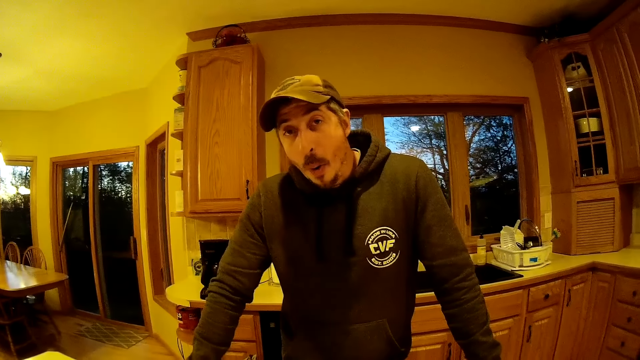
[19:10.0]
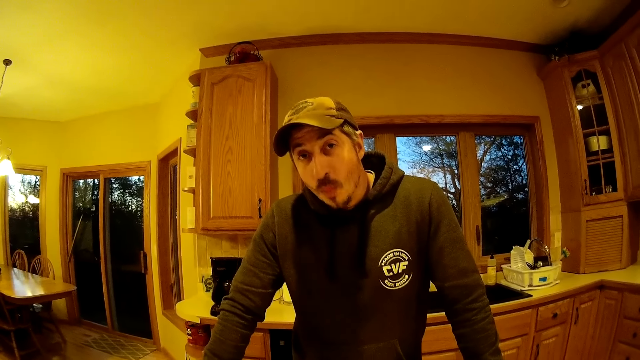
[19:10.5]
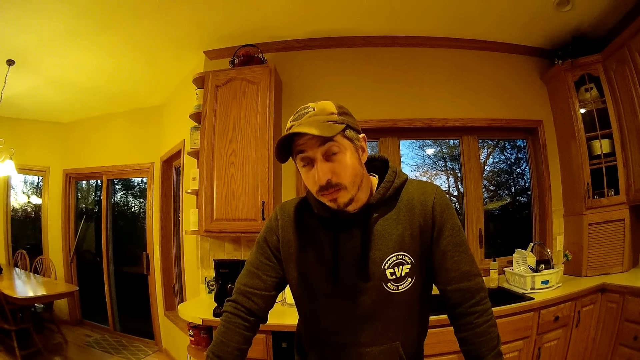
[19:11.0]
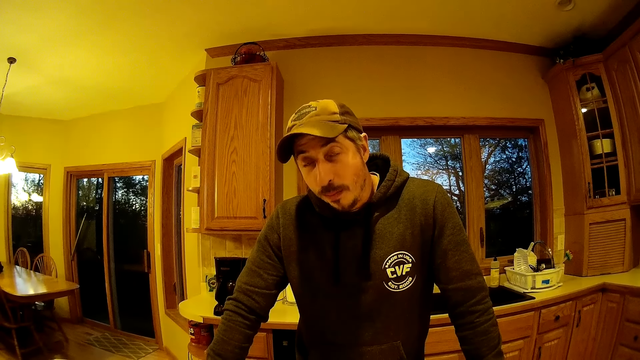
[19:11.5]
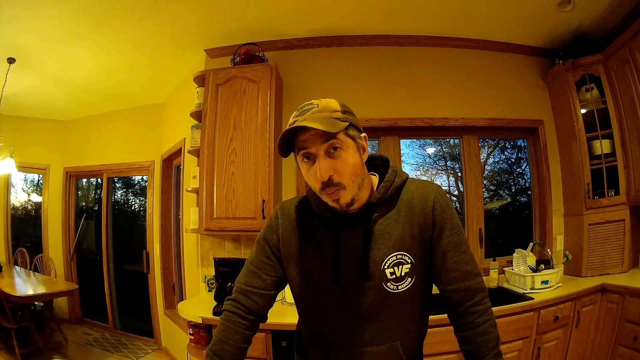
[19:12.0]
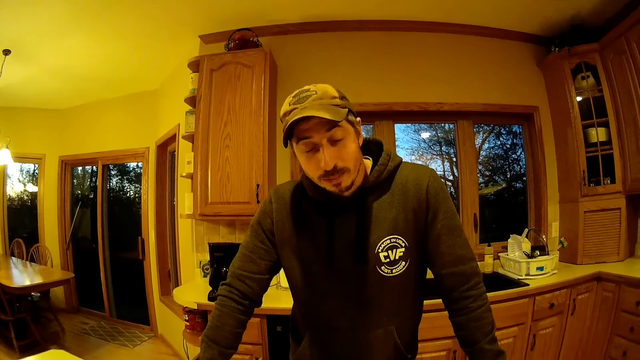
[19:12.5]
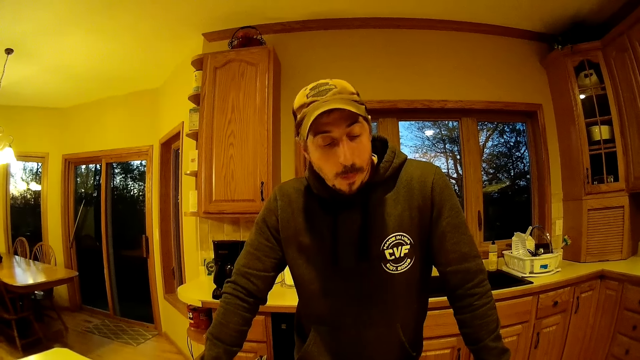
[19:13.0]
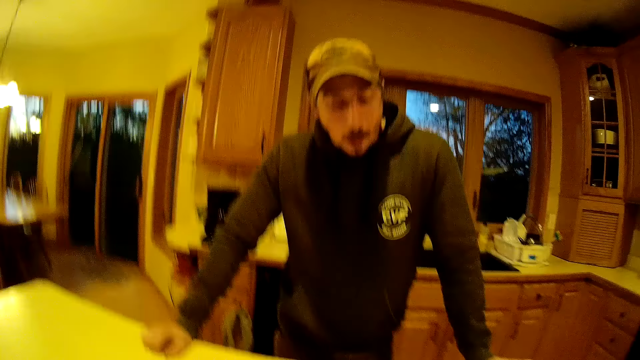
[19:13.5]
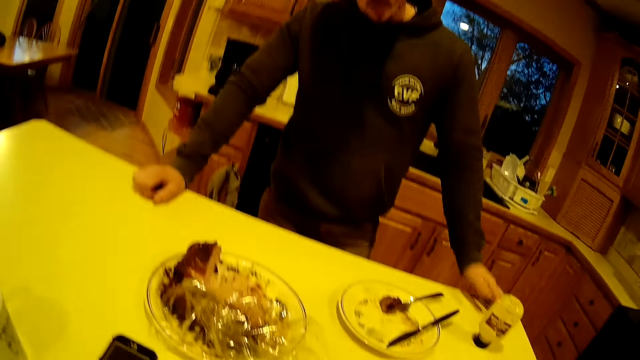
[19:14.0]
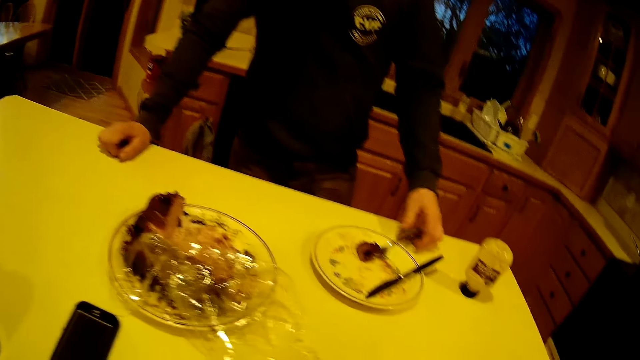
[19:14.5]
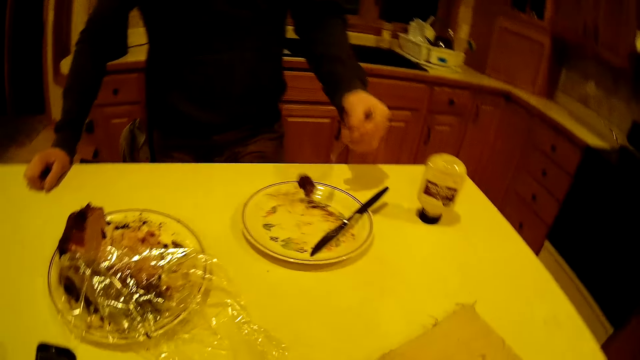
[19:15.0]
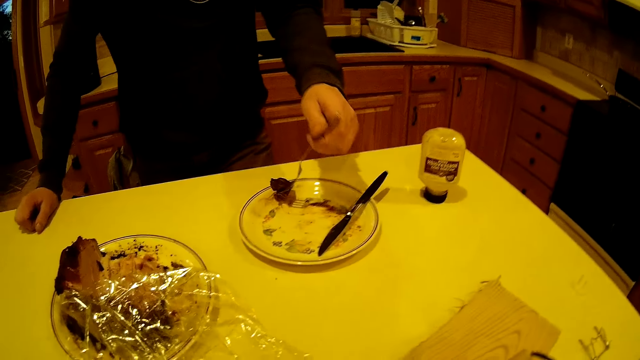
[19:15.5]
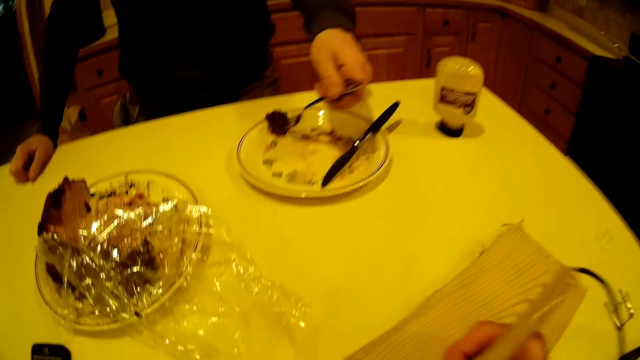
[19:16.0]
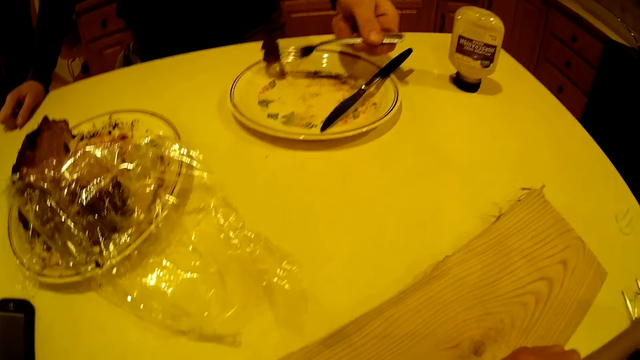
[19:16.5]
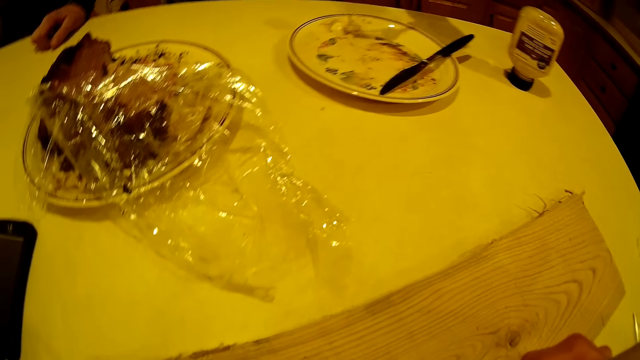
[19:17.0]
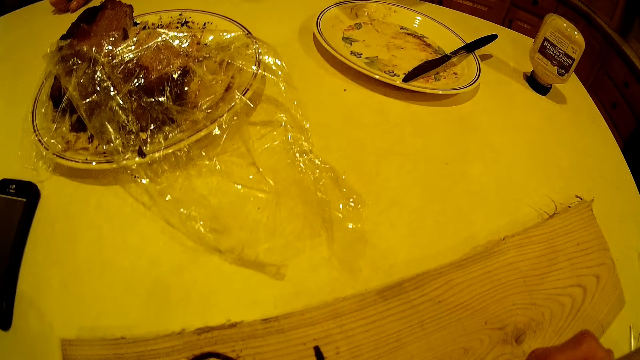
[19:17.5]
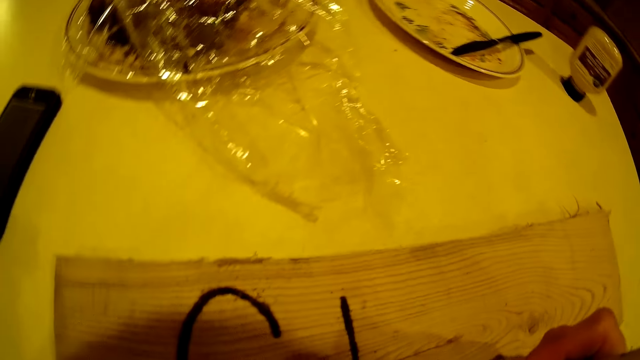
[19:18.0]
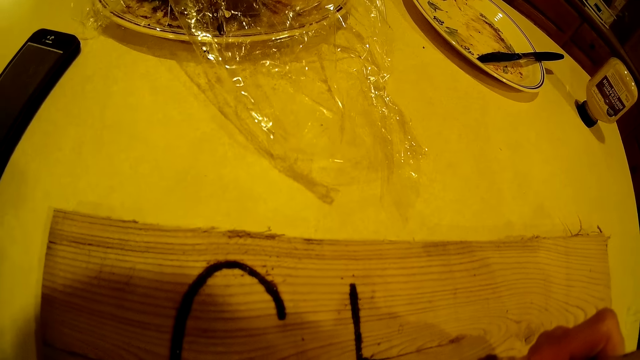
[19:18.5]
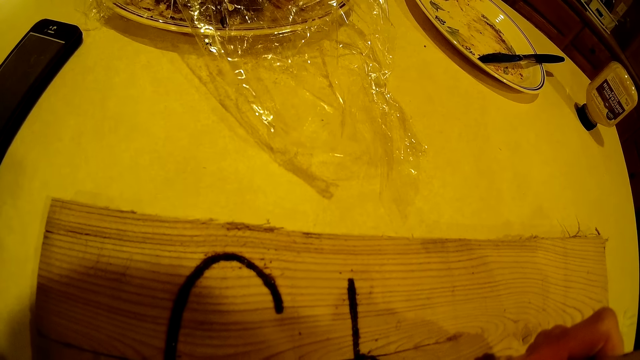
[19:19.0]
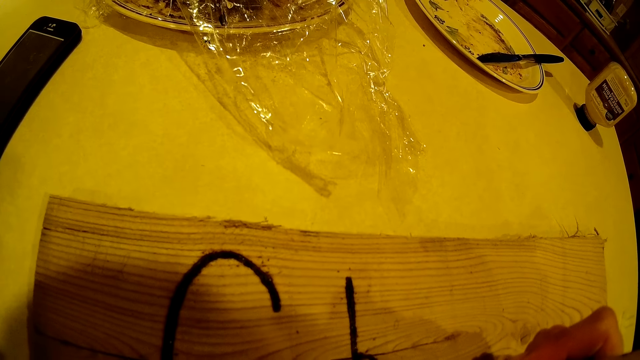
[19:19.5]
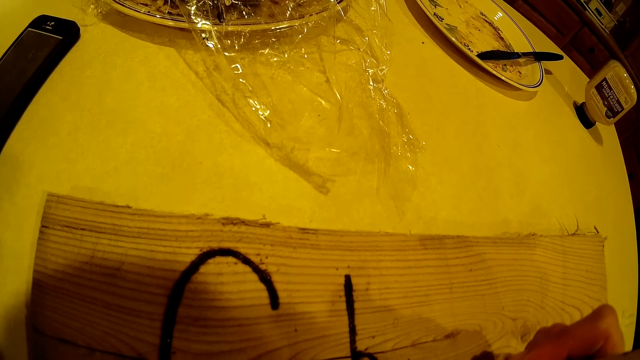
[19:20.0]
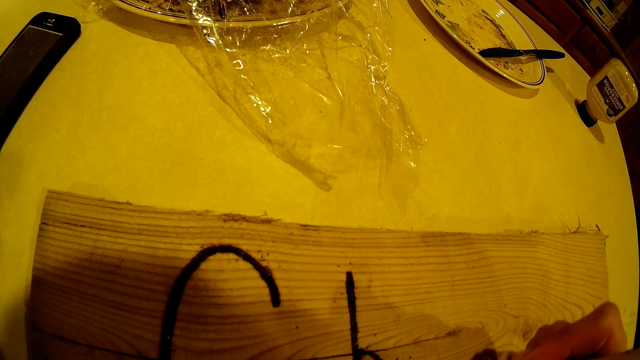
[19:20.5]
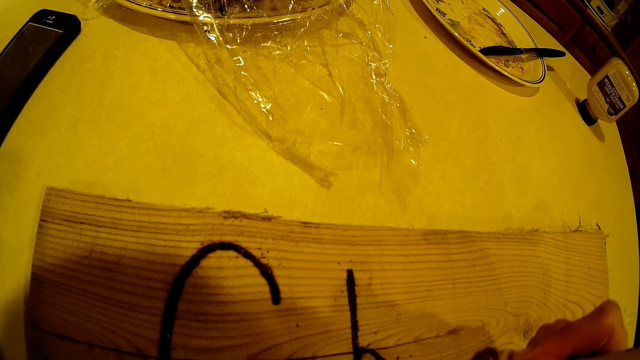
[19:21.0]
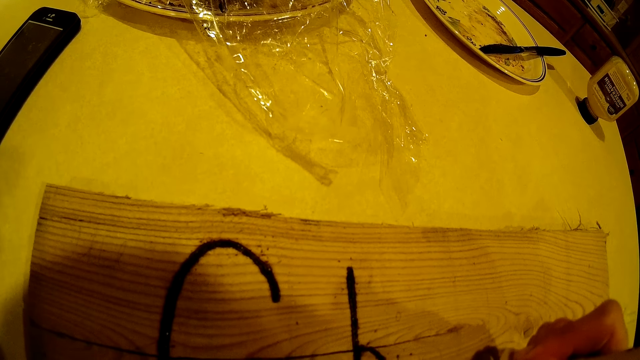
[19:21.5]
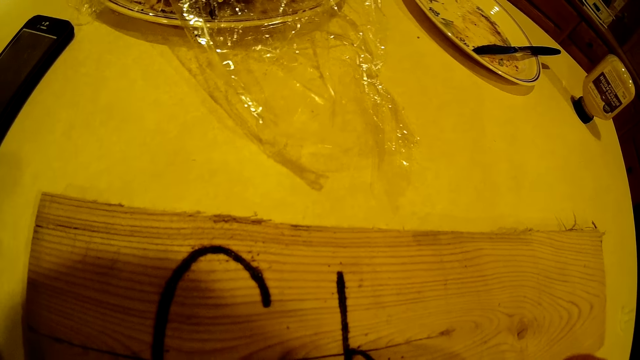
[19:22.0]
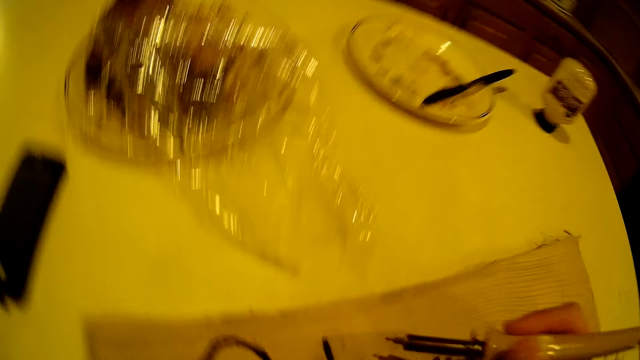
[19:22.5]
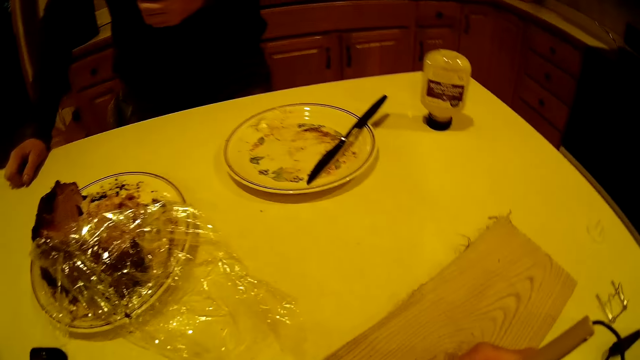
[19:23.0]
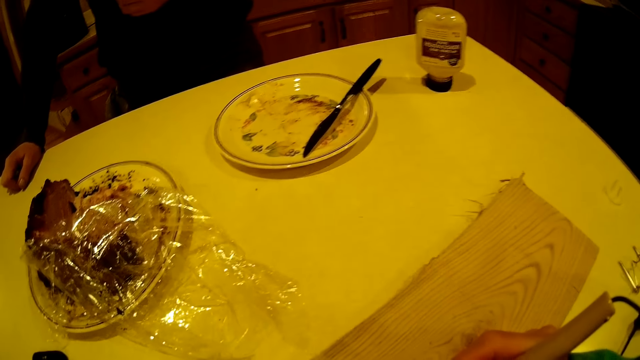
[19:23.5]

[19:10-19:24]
The camera wearer converses with a man. He picks the fork from the plate with his left hand. The man picks up the fork and bites the cake. The camera wearer marks the piece of wood with the soldering iron. He looks around the table.

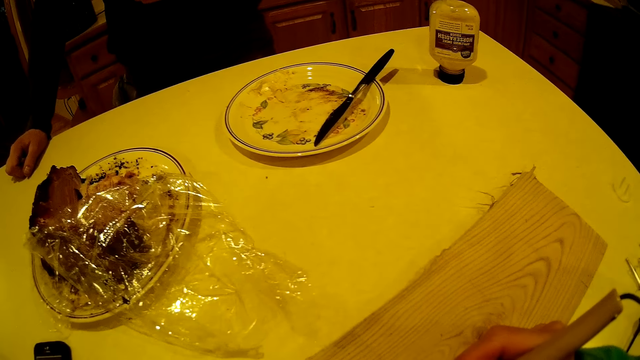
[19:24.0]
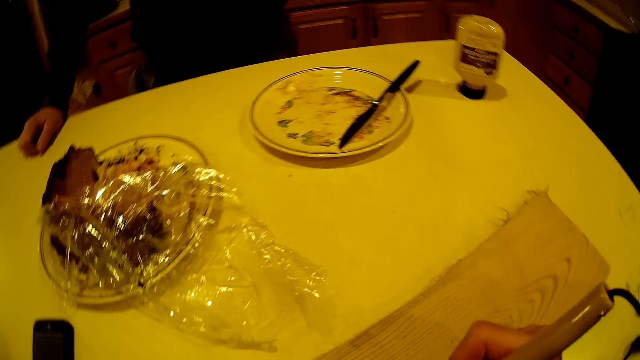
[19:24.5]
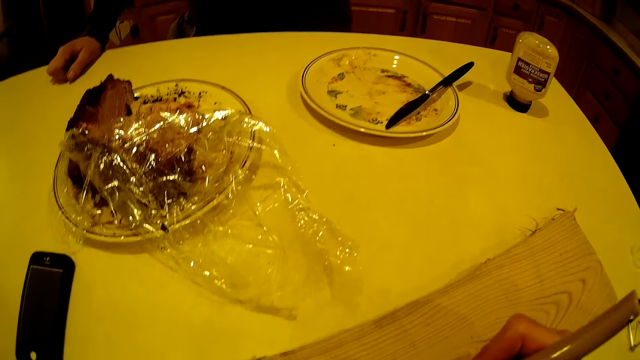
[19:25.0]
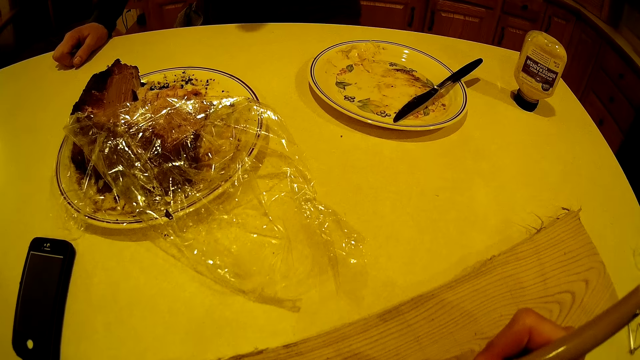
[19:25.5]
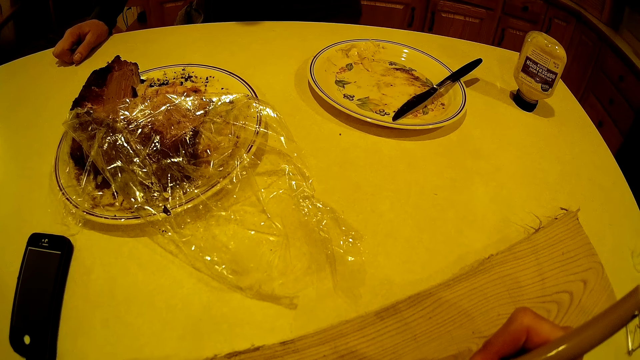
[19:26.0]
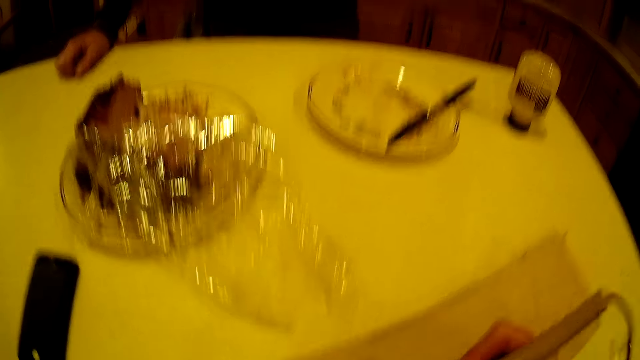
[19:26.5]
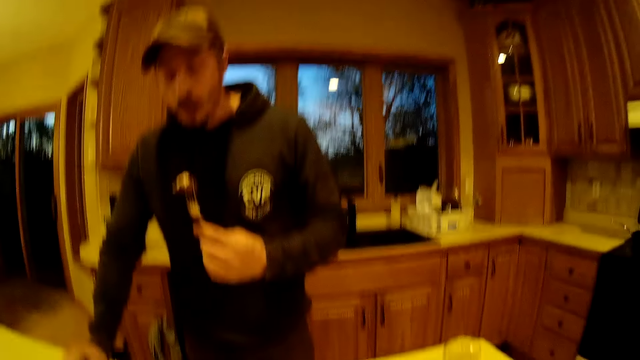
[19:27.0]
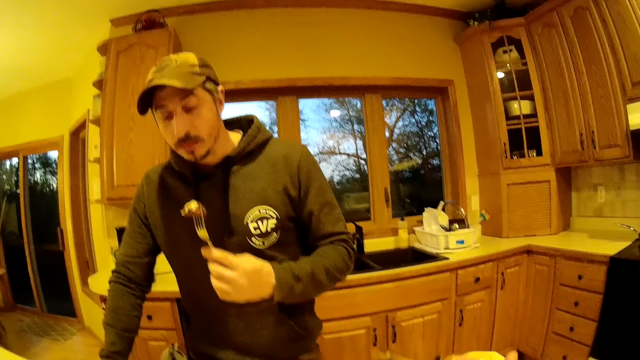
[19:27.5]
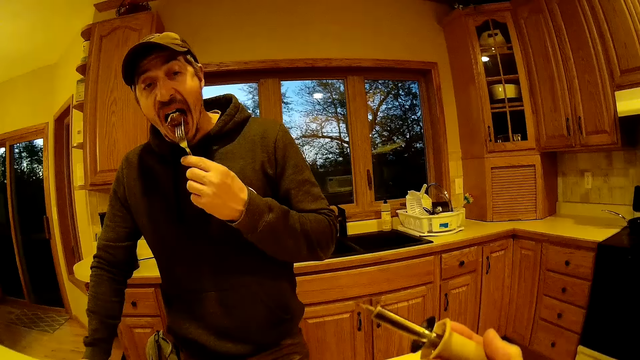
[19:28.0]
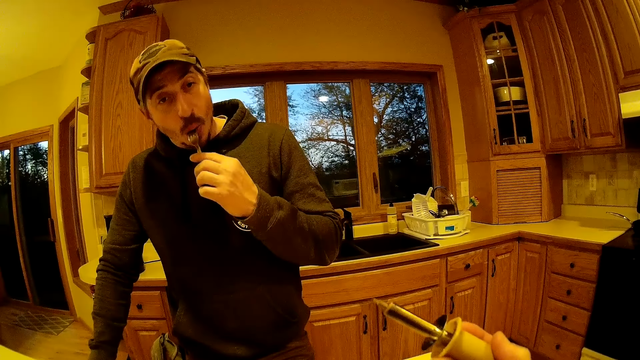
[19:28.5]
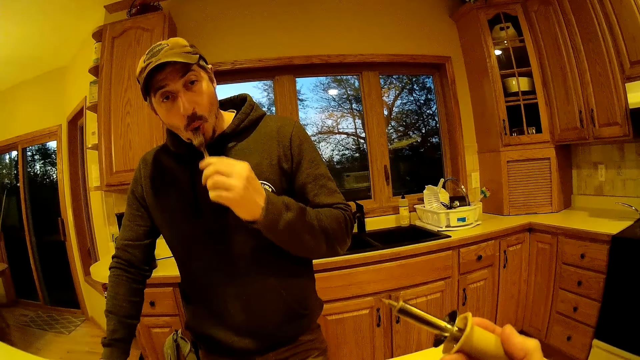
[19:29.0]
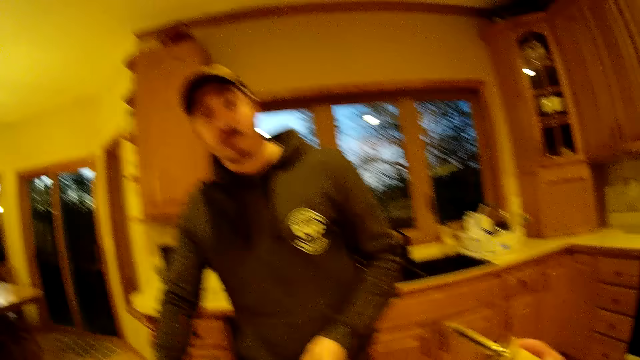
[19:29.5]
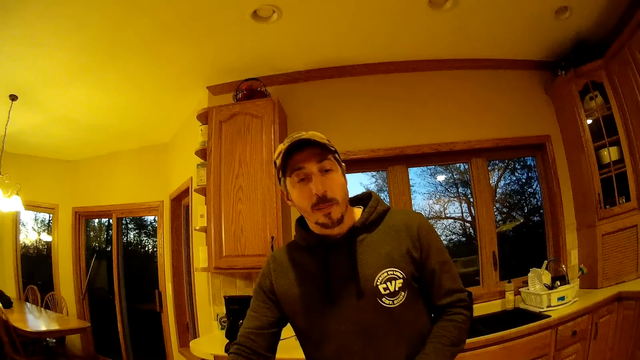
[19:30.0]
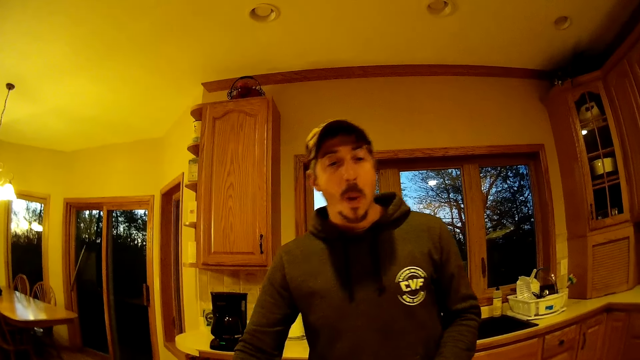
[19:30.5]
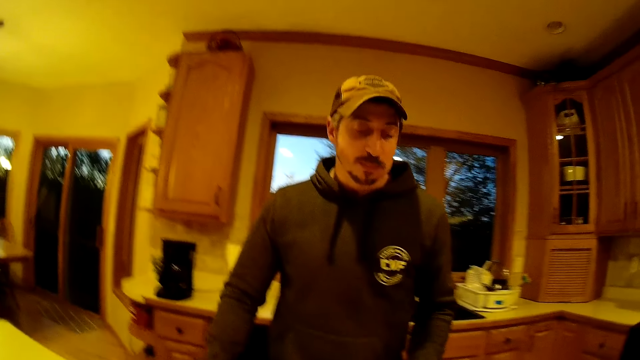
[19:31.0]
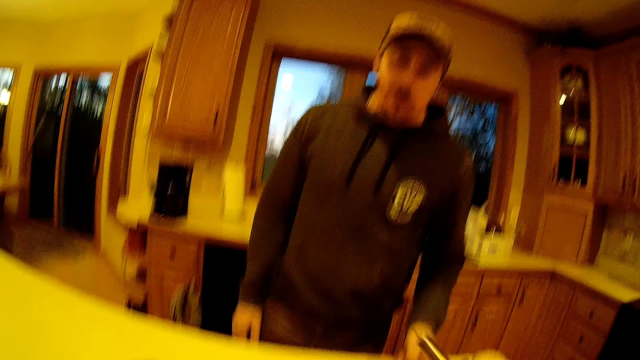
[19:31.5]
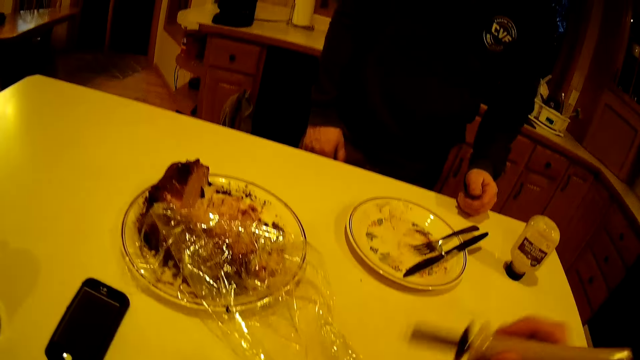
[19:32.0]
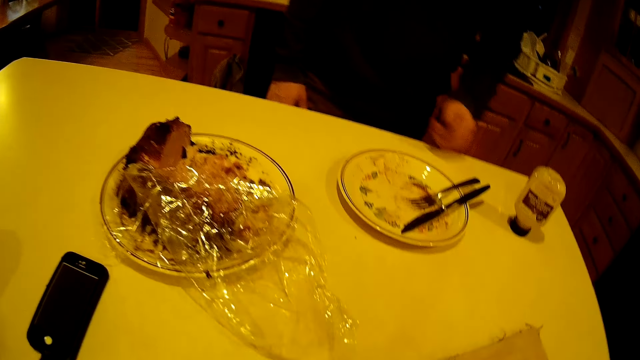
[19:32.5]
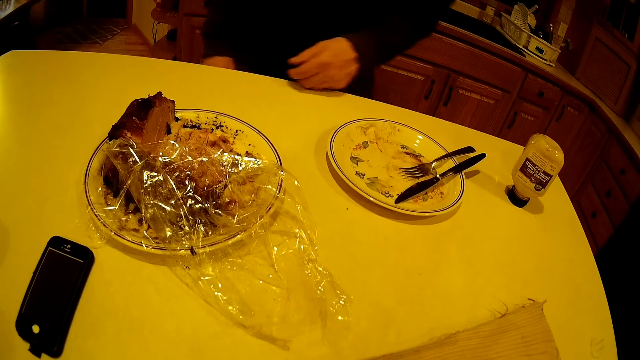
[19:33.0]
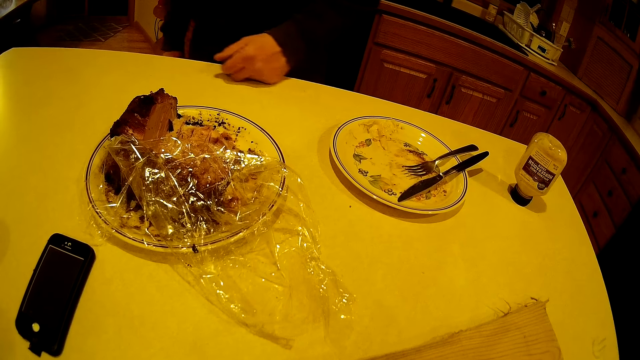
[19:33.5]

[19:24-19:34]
The camera wearer draws on the chart. They converse with a man. The man eats the piece of cake with the fork in his left hand and places the fork in the plate with his left hand.
